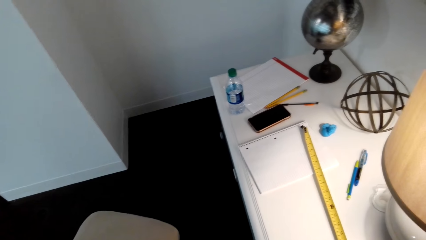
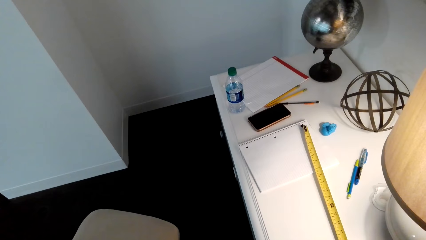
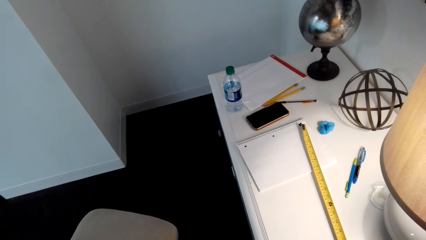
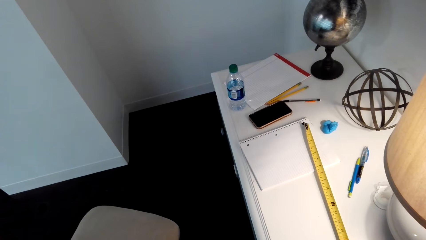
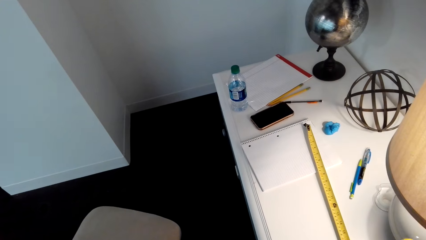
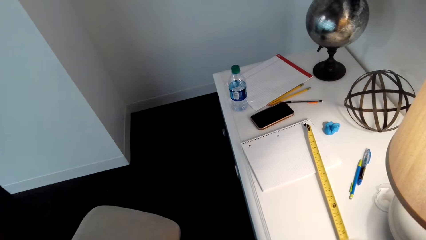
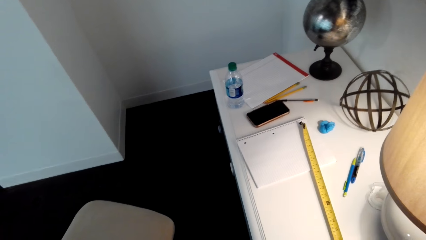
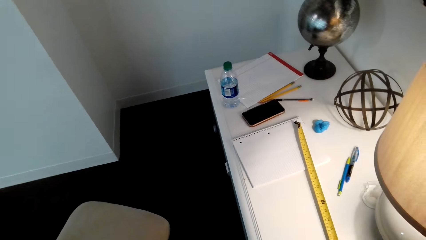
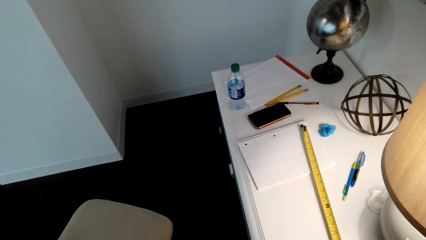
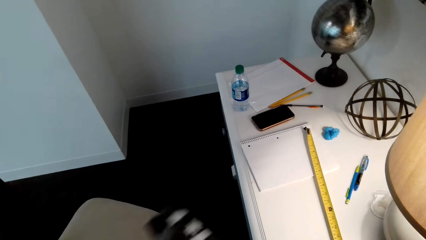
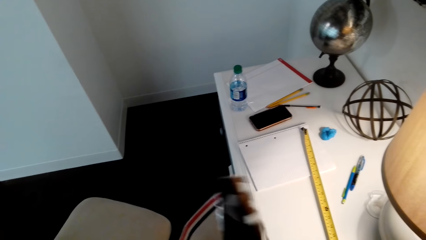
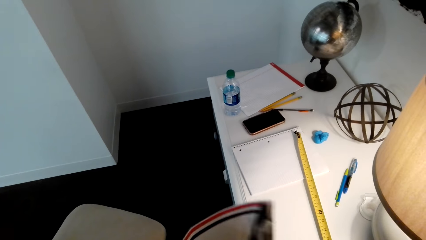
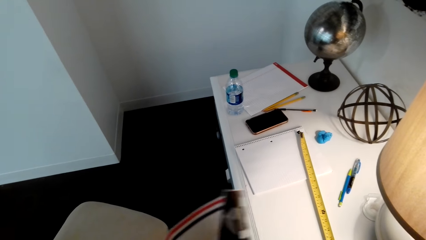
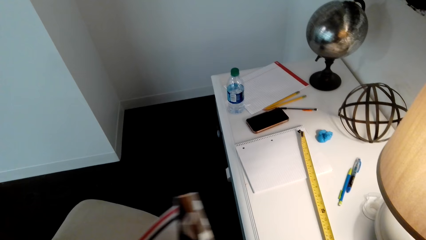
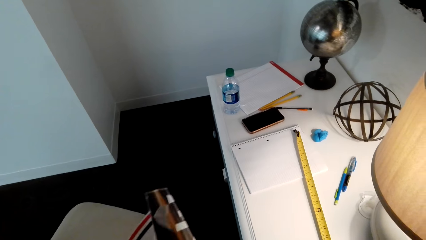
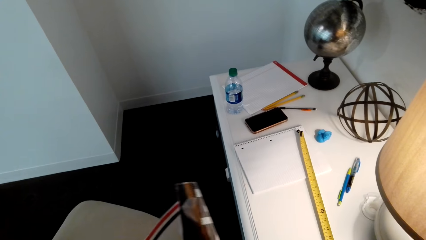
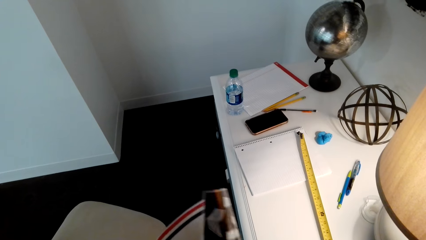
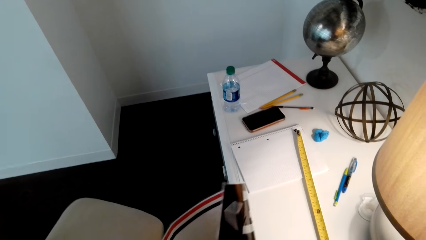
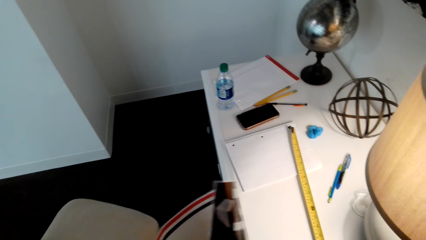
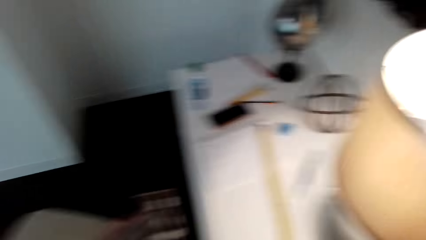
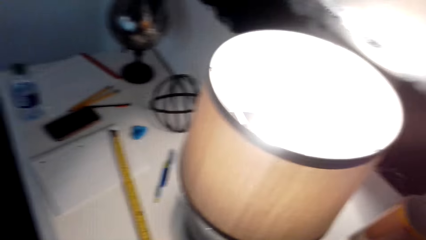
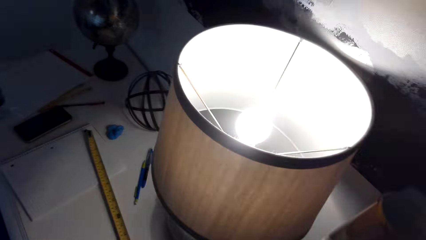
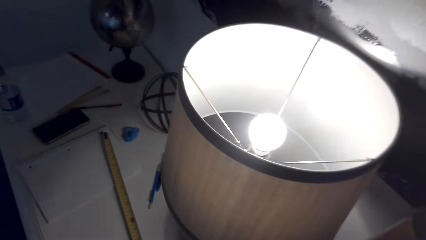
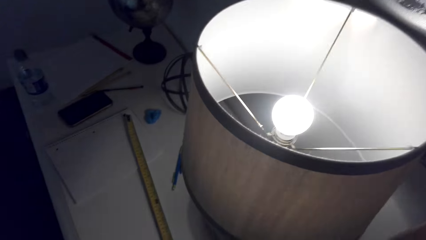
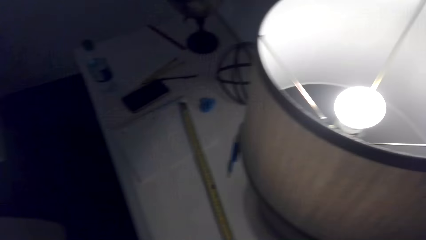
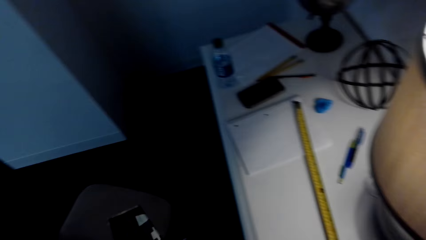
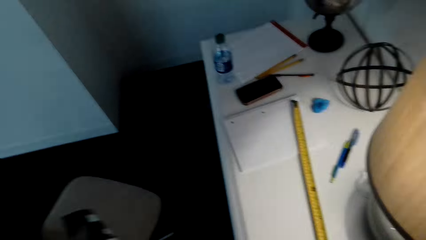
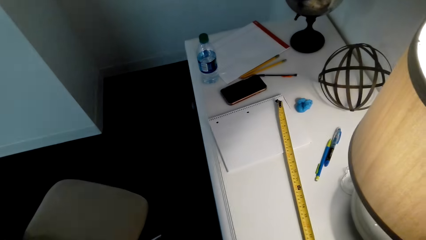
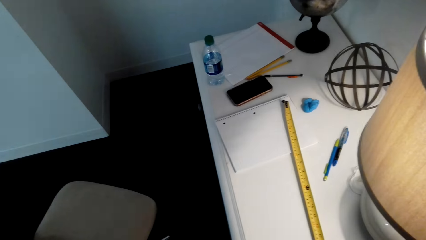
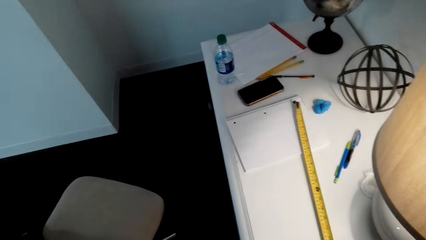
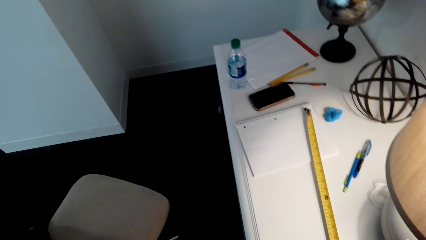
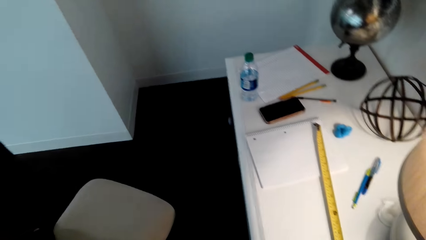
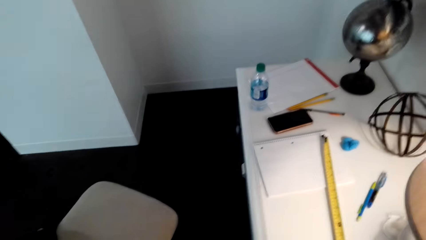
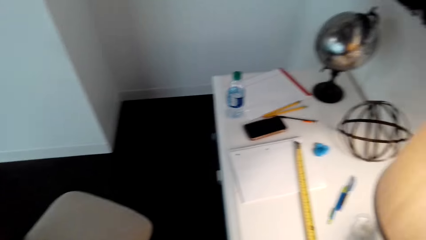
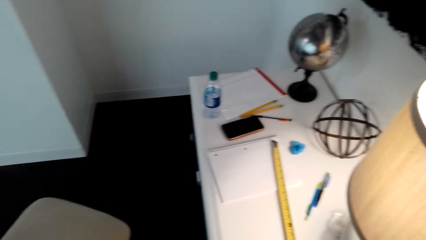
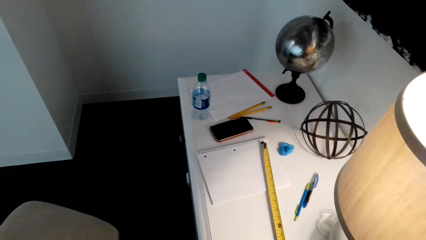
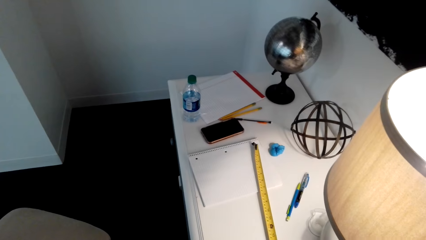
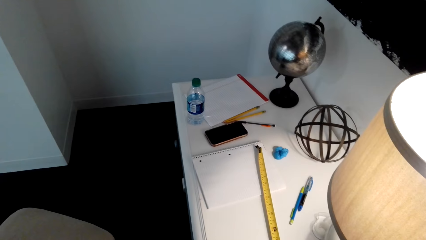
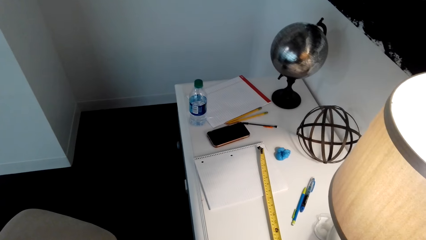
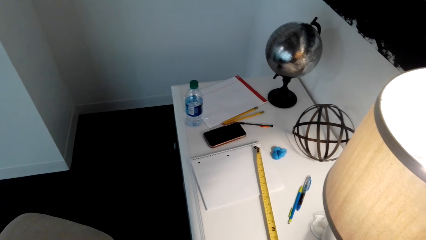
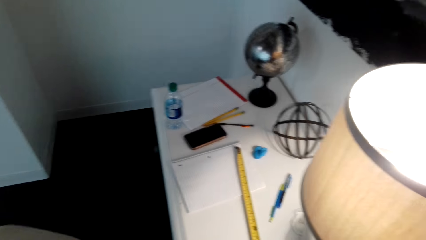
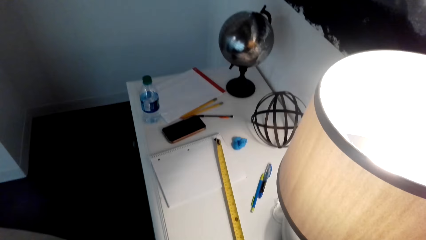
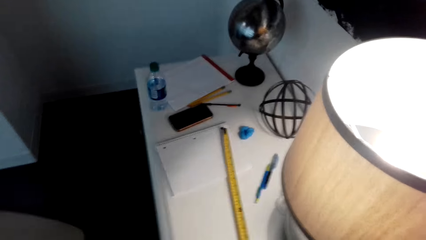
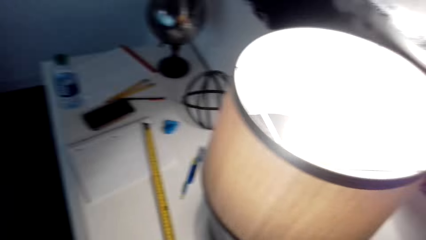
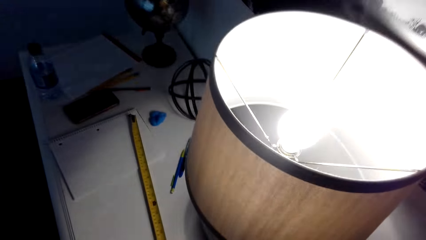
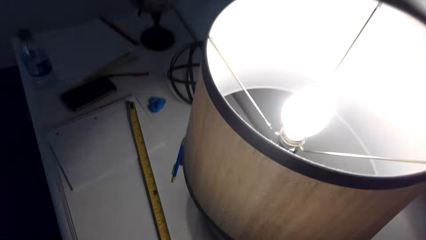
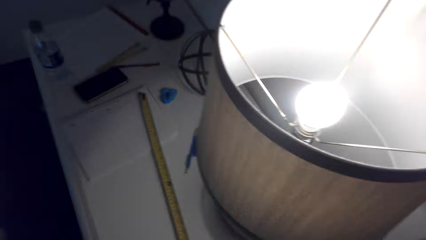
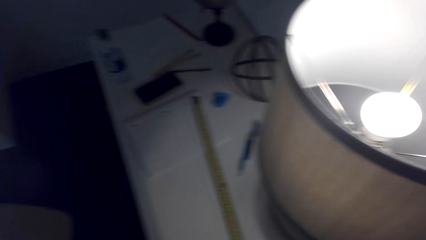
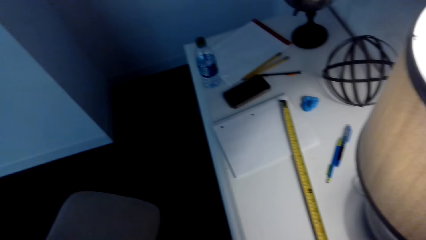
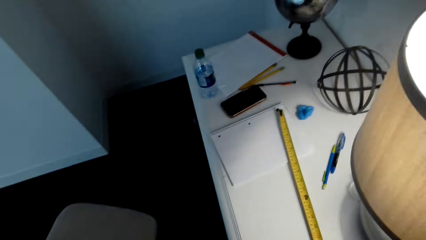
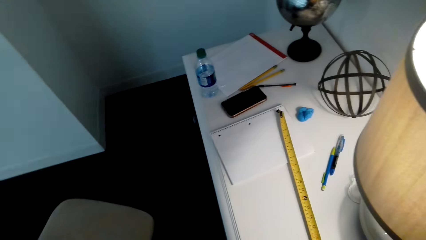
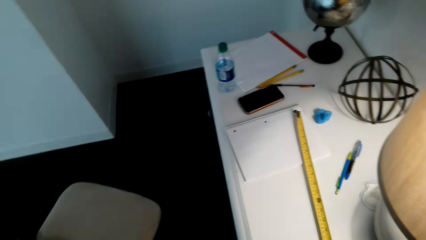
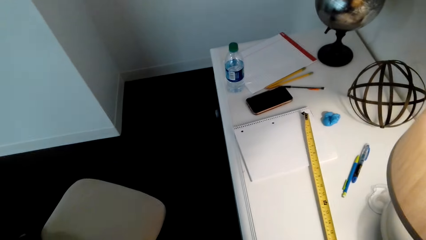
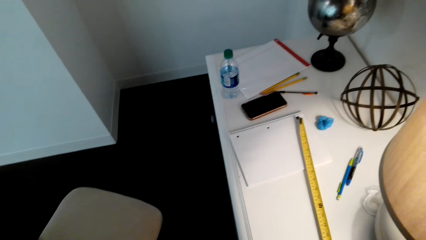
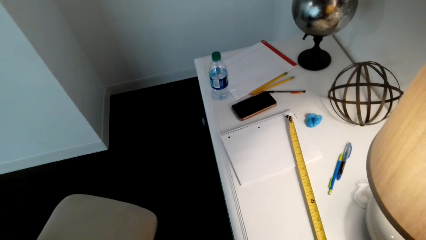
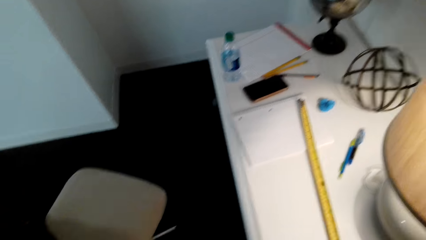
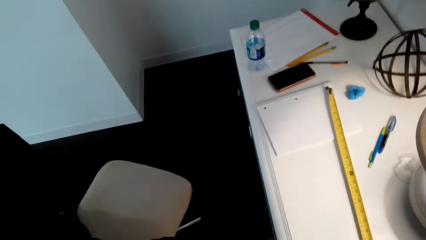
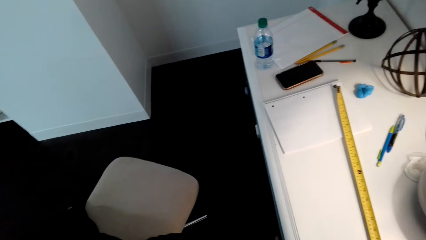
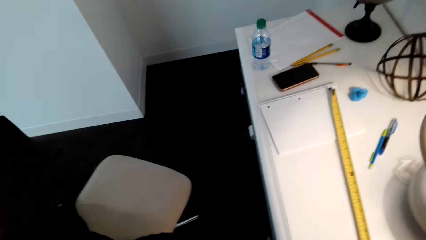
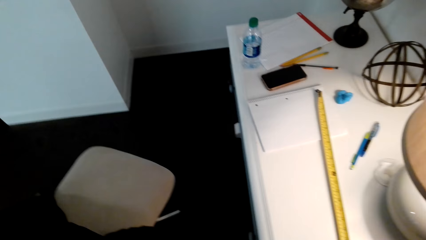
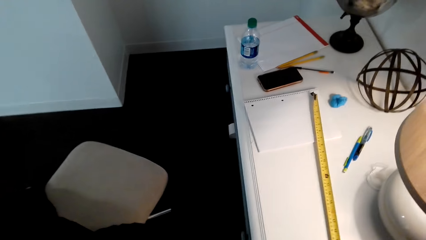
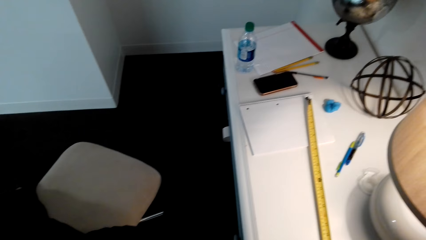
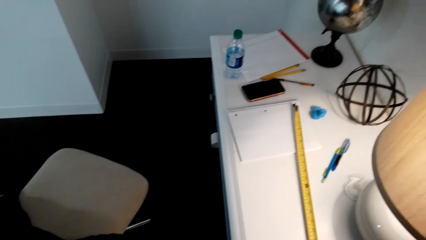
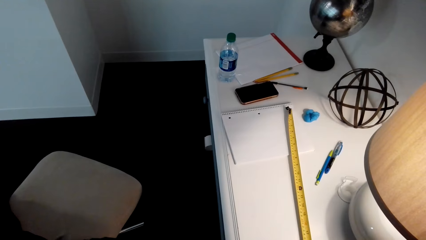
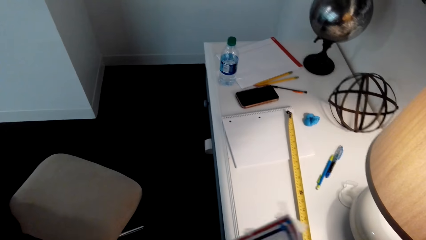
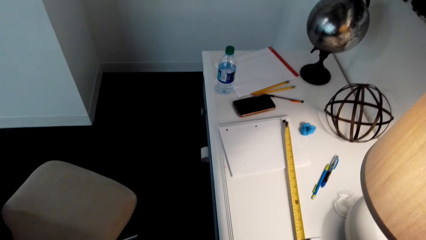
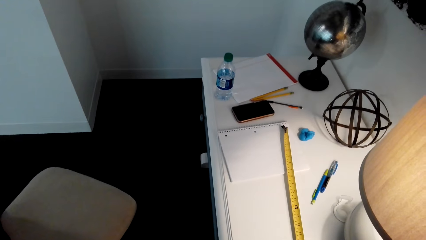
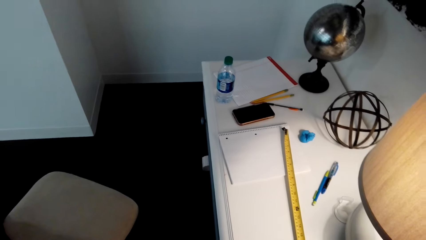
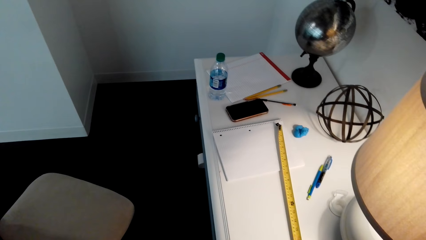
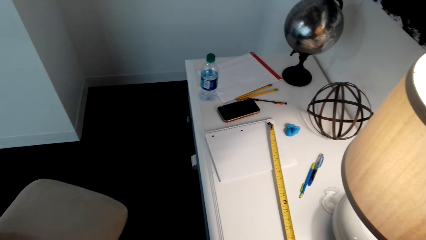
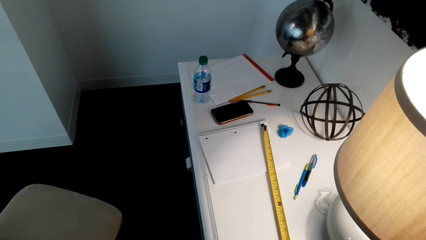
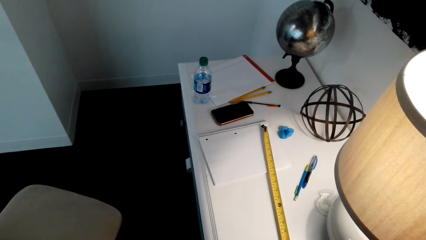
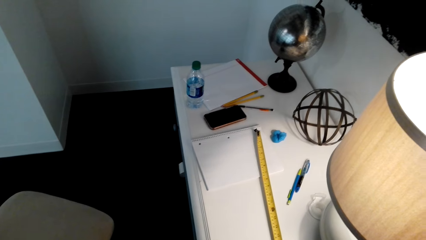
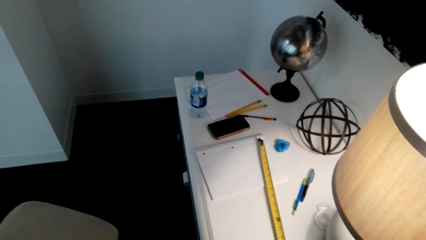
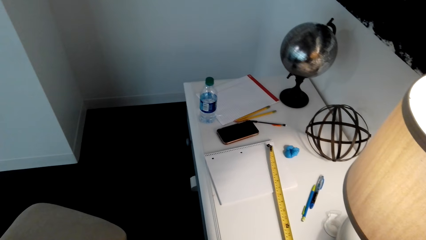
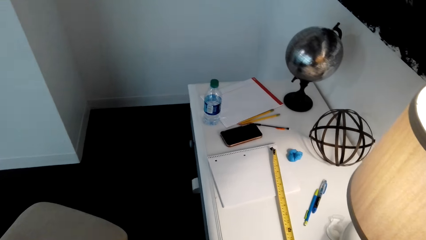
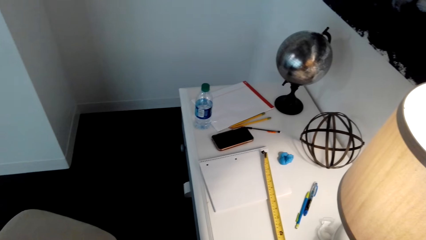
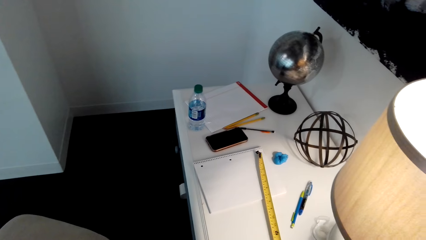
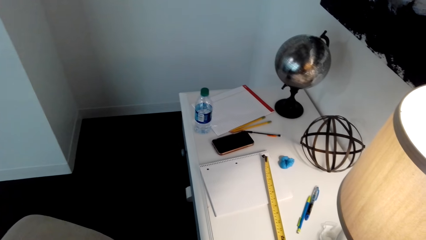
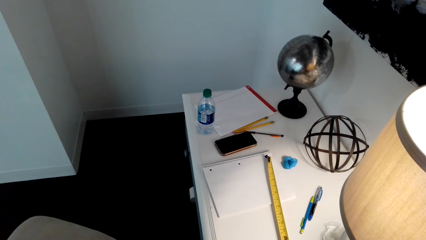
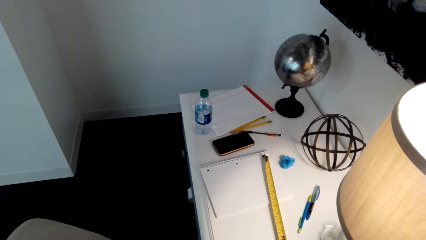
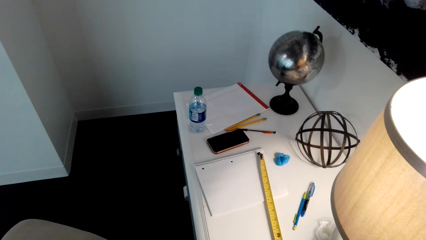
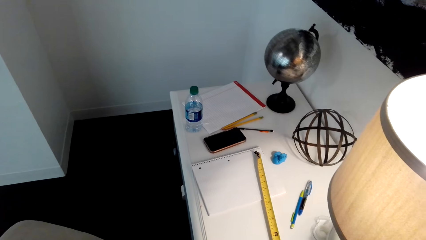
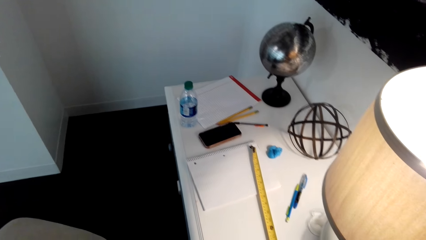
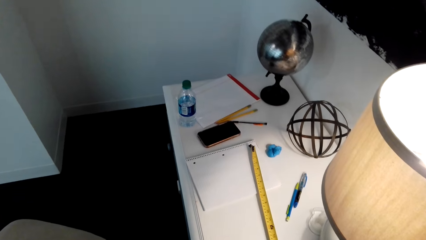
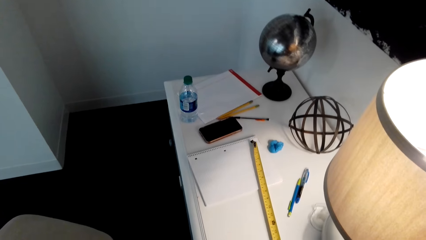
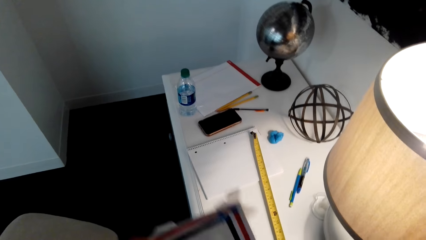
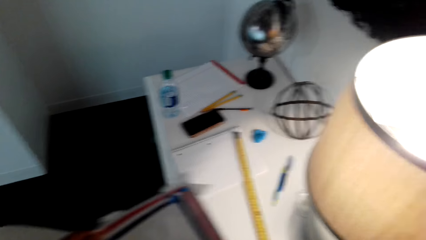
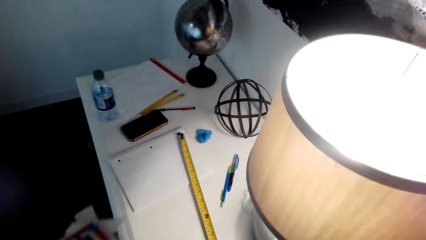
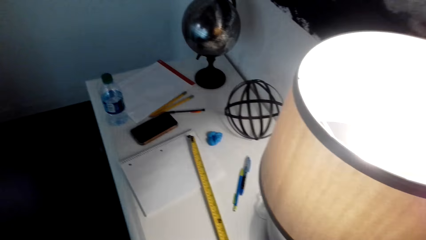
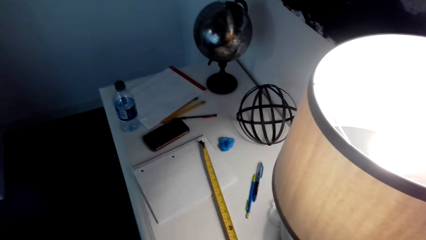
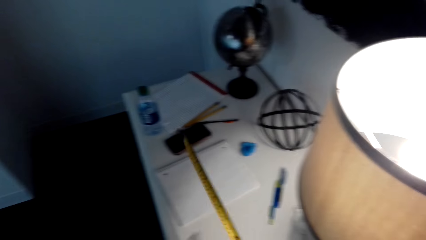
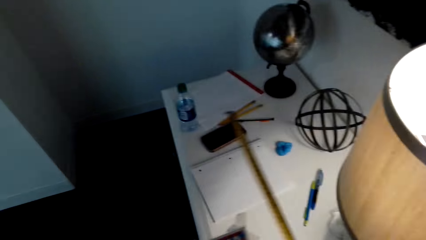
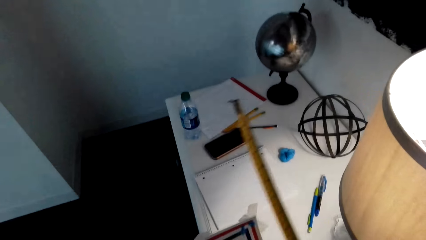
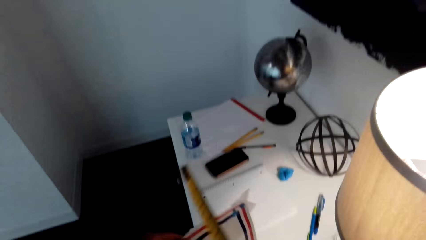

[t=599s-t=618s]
The camera wearer picks up a paper. They move a picture. They look around. They pick up the tape measure.
